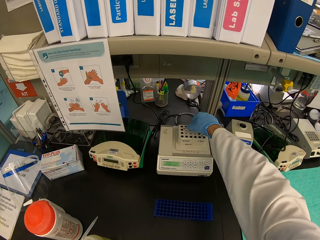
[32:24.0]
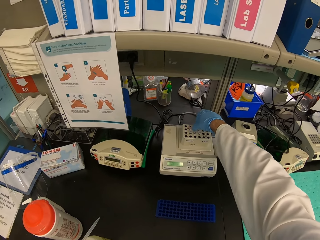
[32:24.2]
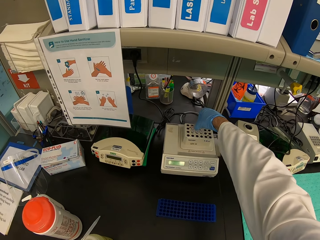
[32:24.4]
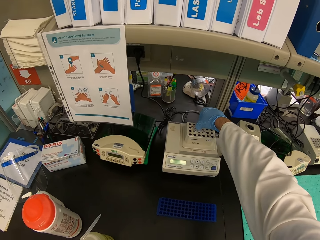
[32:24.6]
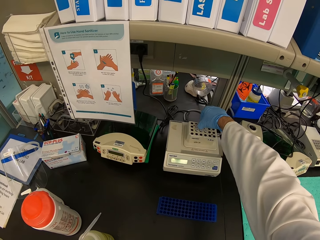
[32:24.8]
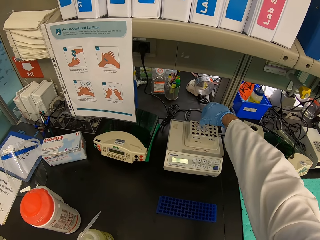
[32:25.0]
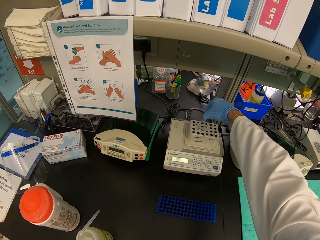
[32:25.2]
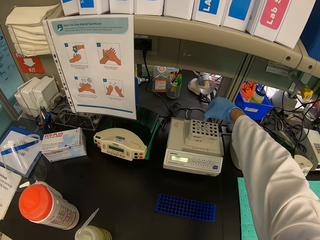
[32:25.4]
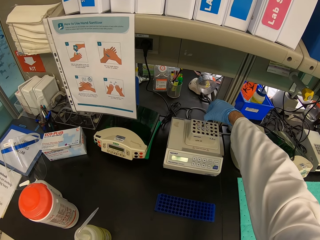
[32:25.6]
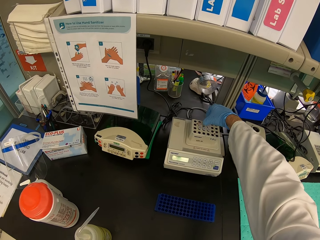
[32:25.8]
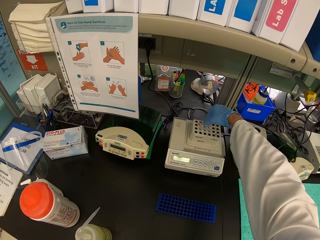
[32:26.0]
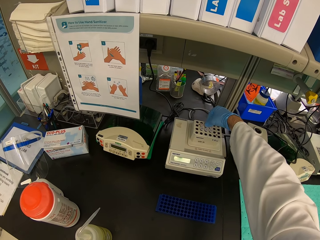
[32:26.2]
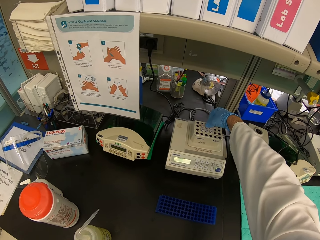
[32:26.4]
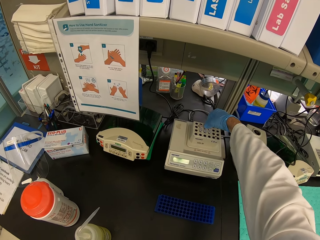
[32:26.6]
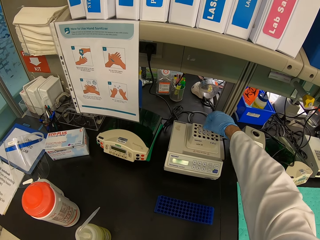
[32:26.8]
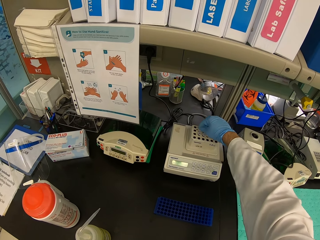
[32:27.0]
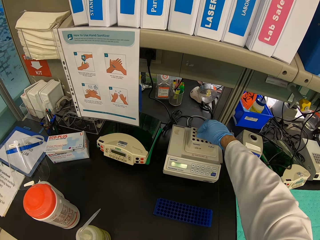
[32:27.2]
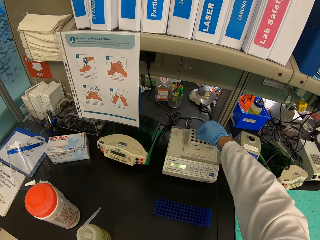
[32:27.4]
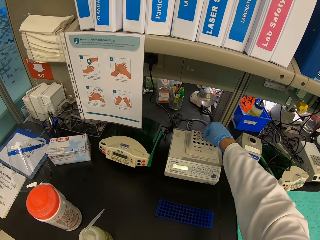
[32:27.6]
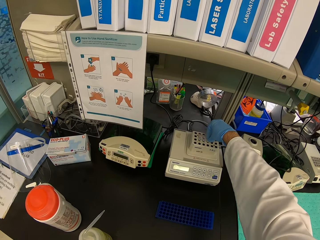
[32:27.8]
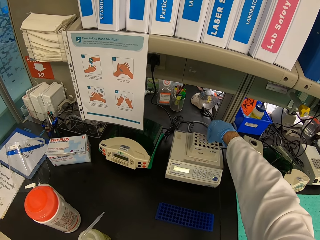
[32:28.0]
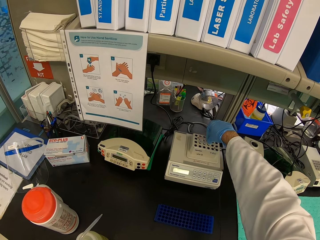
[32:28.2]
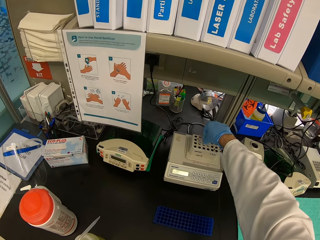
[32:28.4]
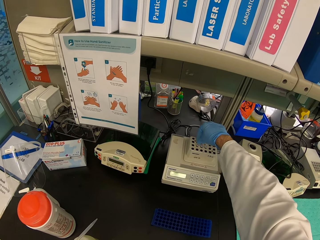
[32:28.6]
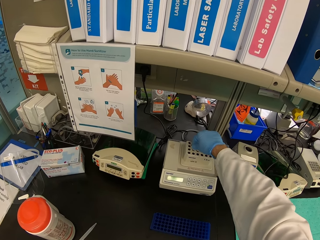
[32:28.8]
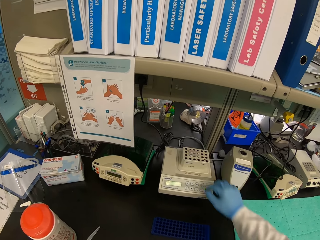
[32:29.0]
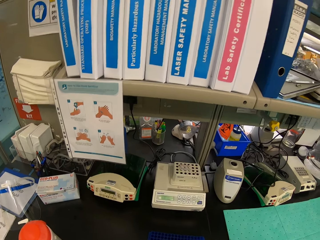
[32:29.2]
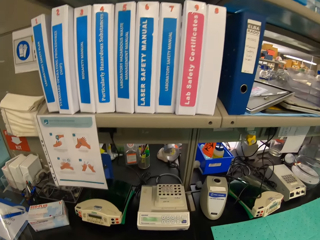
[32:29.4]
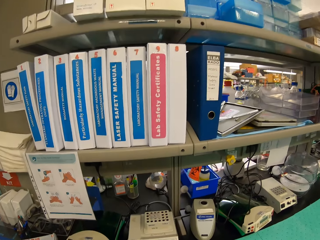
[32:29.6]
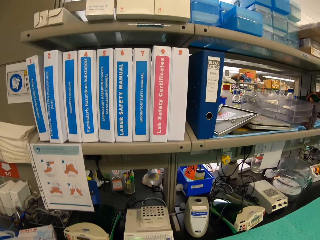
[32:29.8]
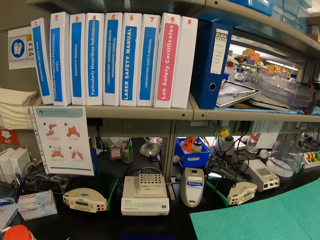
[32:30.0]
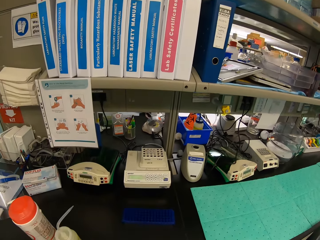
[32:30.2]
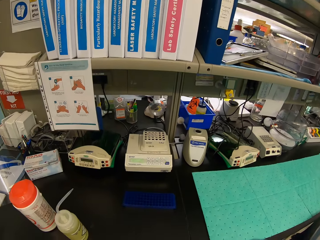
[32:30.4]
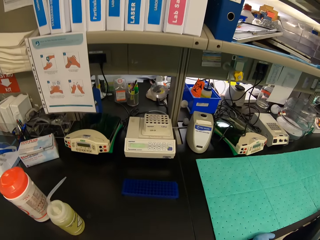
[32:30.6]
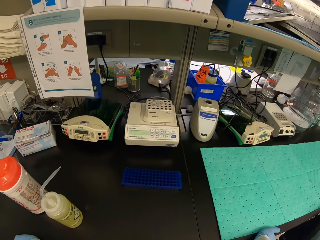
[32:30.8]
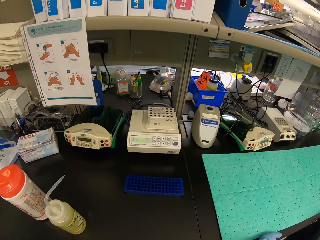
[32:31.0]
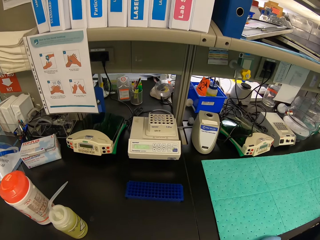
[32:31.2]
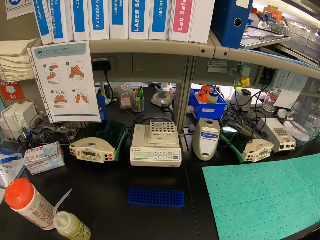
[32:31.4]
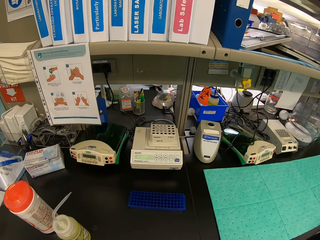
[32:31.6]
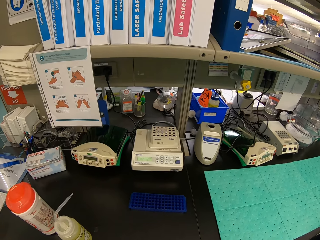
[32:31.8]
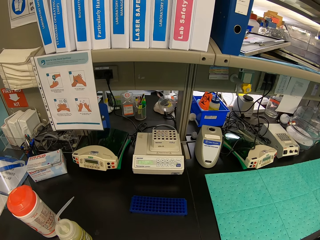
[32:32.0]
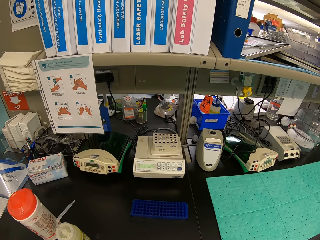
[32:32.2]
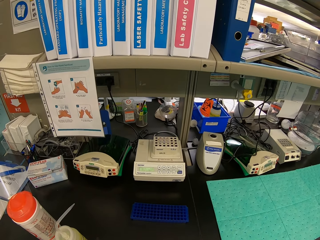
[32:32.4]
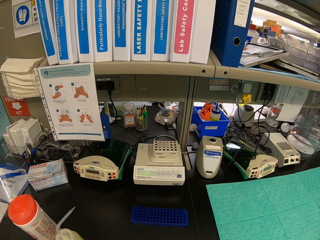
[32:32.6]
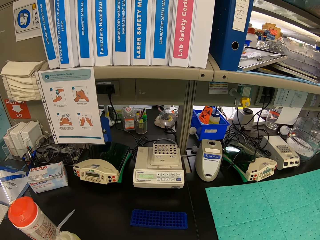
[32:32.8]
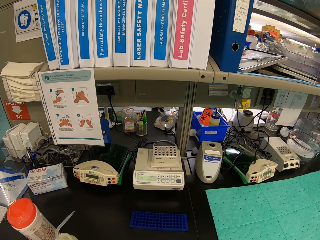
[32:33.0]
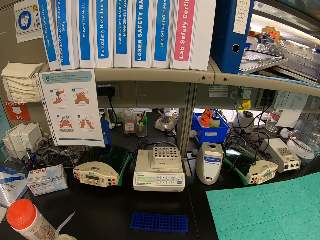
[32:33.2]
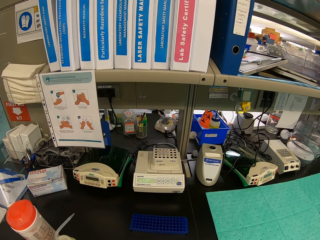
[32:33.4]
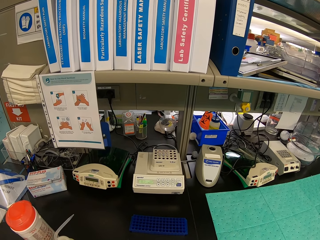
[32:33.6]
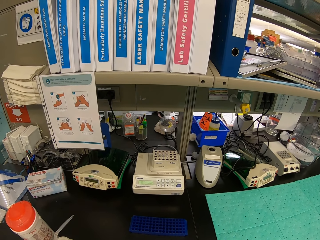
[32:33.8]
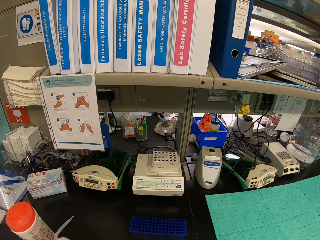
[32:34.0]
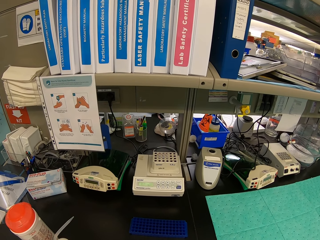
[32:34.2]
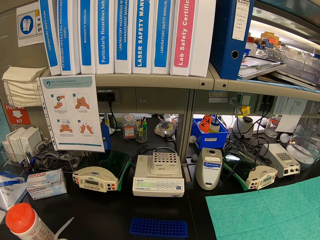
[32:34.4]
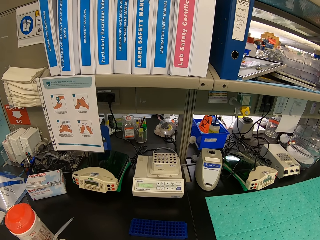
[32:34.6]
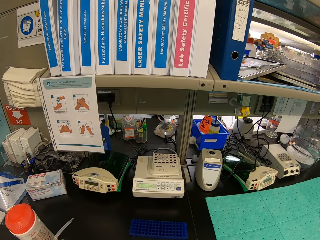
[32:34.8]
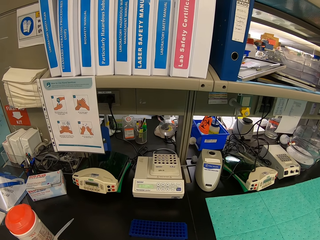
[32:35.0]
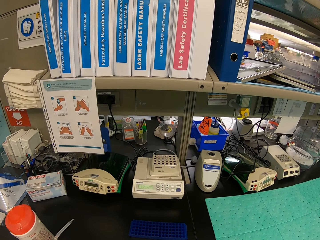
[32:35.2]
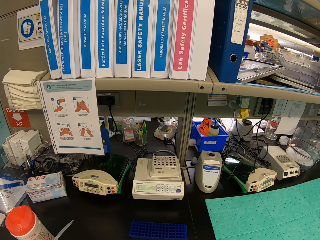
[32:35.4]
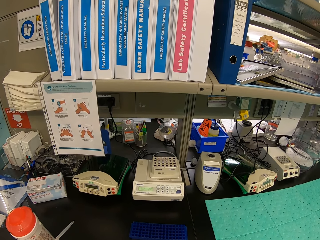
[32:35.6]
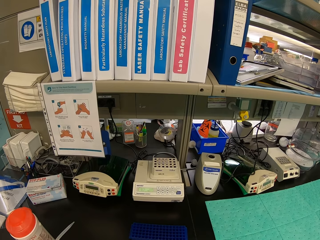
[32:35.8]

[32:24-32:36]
The camera wearer lifts up an eppendorf tube in the thermomixer. They put back the eppendorf tube in the thermomixer. They press the eppendorf tube in the thermomixer. They look at the eppendorf thermomixer.

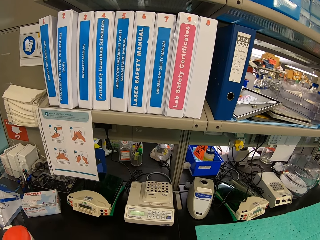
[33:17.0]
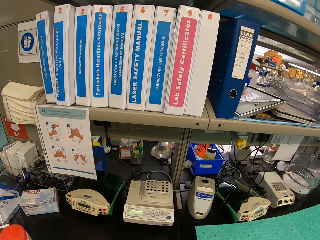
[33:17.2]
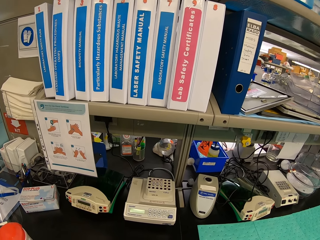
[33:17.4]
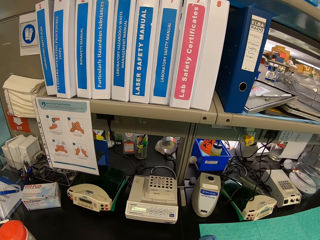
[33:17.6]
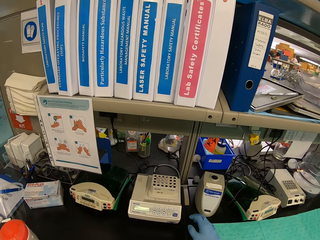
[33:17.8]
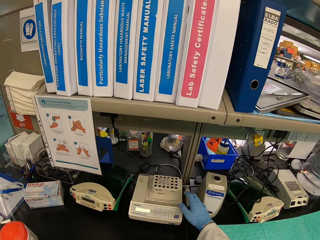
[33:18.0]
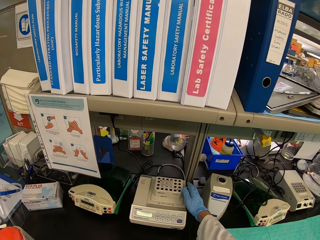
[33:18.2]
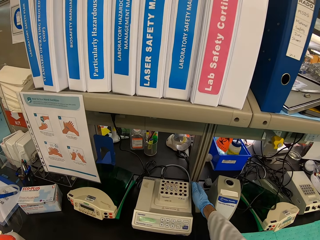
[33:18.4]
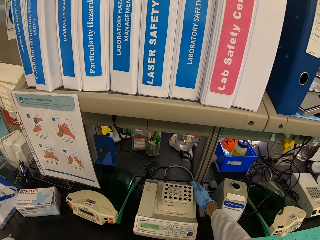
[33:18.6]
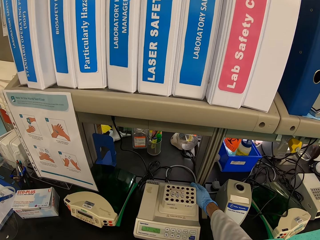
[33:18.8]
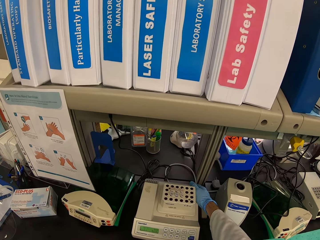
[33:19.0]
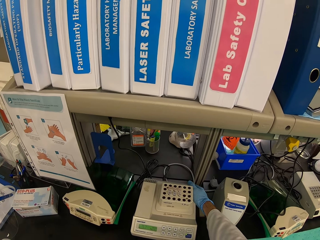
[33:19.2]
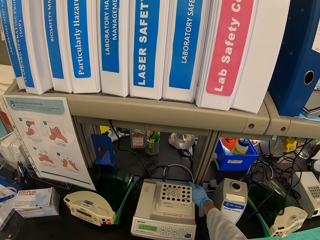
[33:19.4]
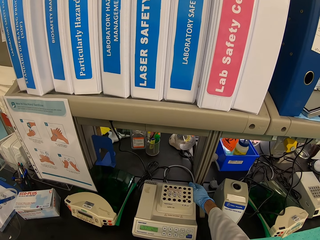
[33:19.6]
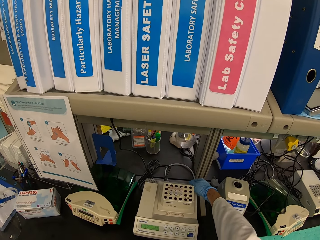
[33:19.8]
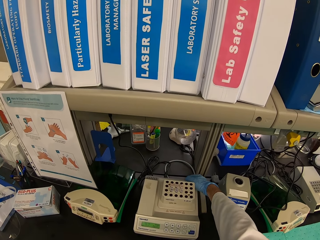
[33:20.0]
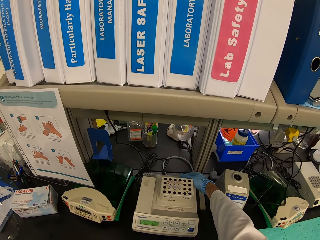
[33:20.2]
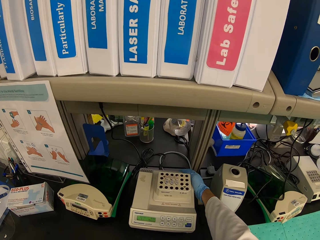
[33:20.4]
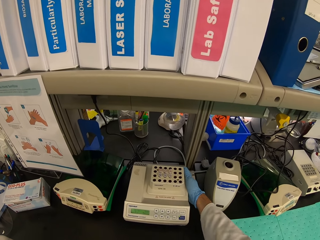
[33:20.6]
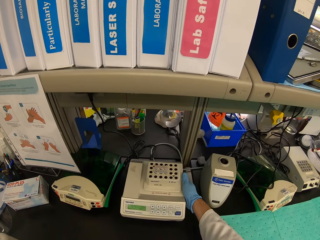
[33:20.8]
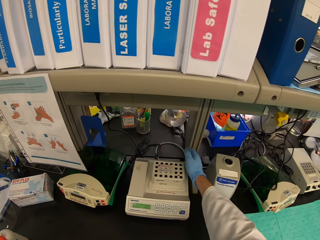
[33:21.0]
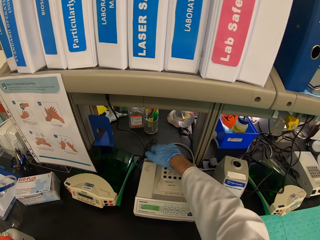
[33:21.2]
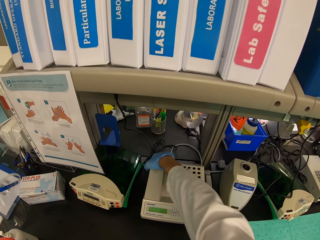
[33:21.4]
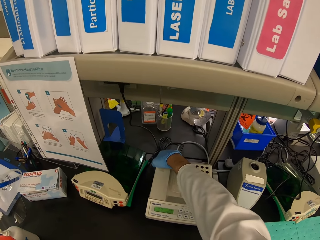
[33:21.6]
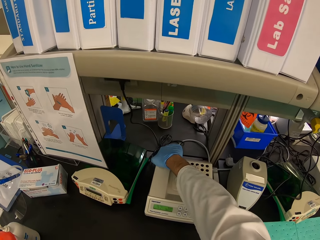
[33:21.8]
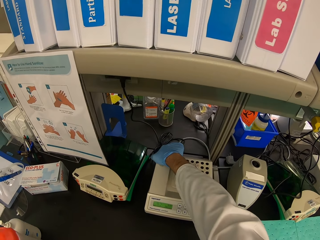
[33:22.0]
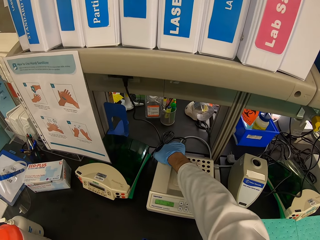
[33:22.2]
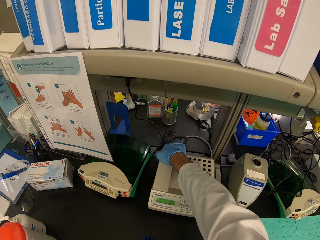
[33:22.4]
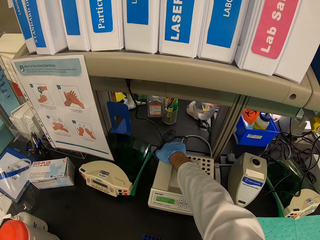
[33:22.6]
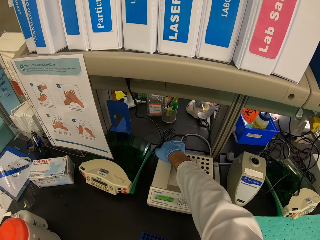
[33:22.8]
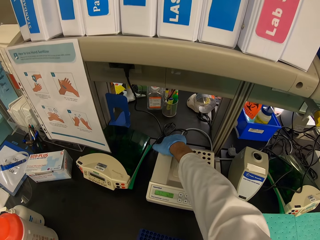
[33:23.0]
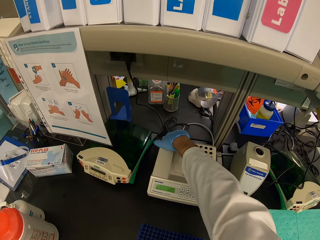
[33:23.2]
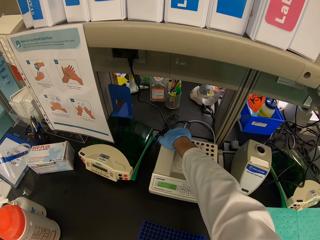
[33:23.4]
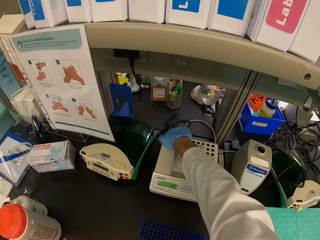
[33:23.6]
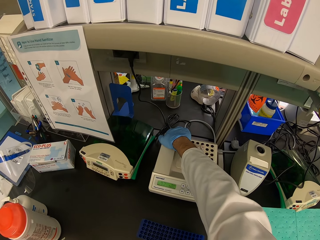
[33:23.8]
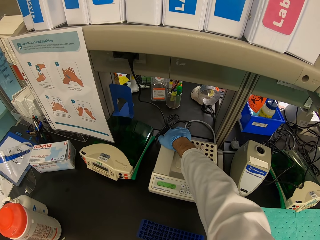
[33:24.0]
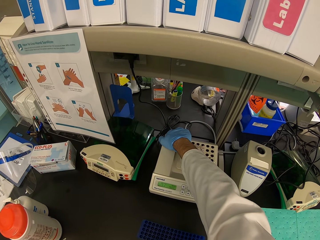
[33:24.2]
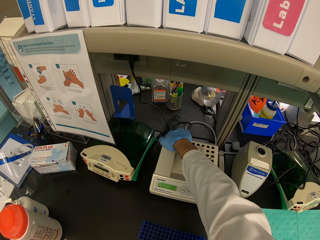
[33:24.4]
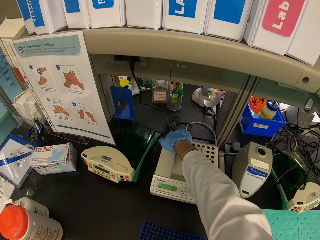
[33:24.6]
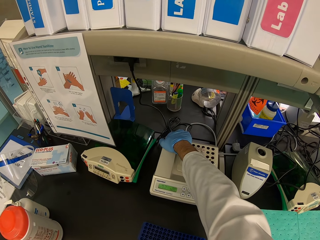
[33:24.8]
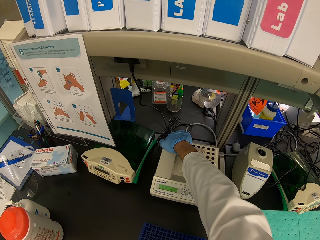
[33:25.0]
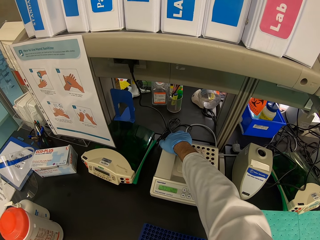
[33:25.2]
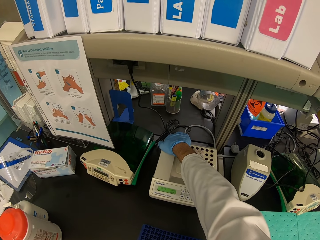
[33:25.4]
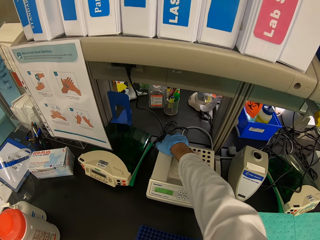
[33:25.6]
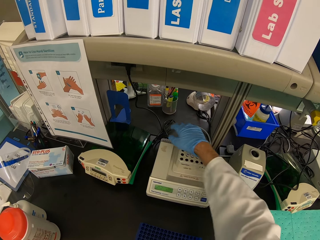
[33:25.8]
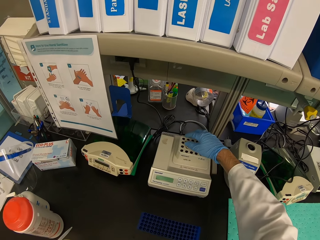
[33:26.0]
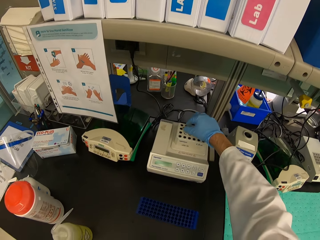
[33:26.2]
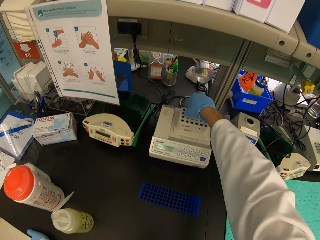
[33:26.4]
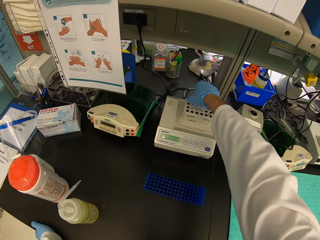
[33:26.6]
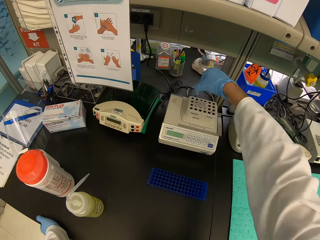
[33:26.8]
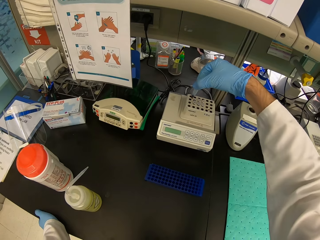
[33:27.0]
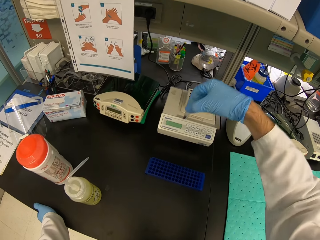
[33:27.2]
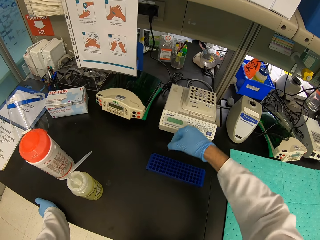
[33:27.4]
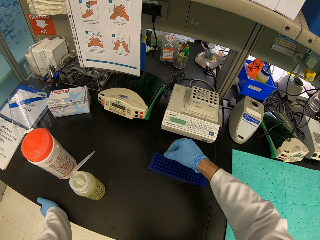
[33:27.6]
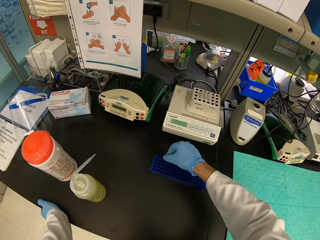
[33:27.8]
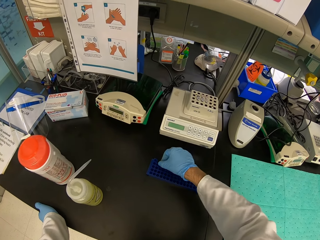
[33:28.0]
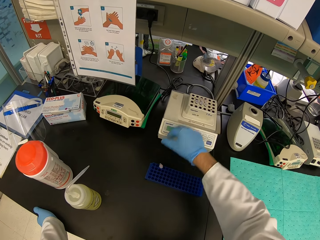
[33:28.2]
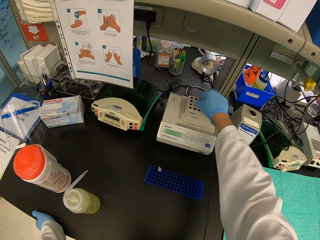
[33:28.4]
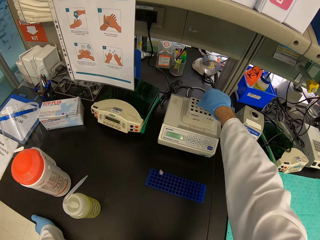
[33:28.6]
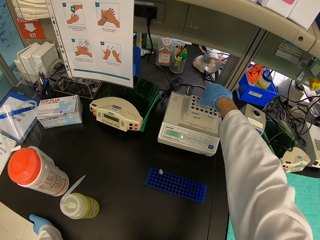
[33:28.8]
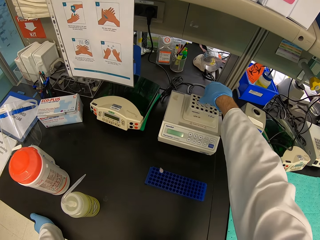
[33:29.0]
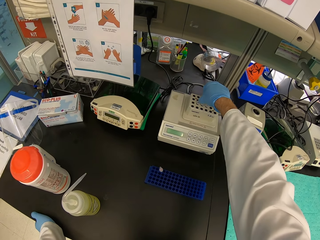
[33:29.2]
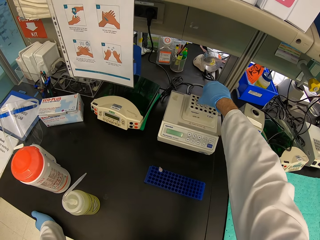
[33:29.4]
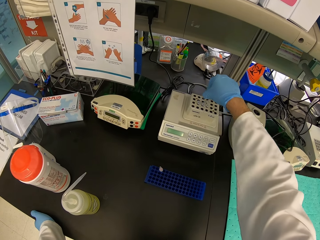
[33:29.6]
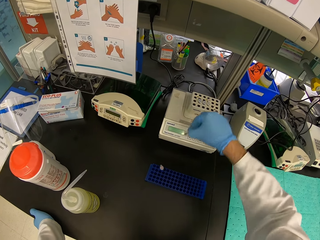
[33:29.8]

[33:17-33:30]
The camera wearer holds the eppendorf thermomixer. They pick up an eppendorf tube in the thermomixer. They place the eppendorf tube in the test rack. They pick up the eppendorf tube in the thermomixer.
